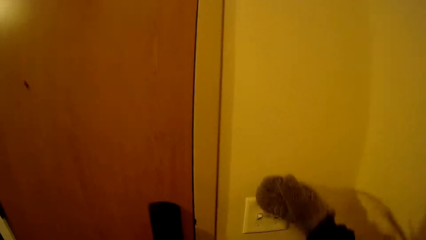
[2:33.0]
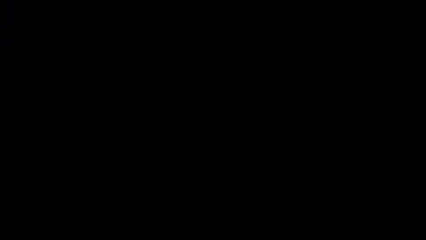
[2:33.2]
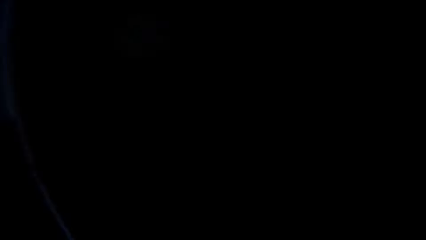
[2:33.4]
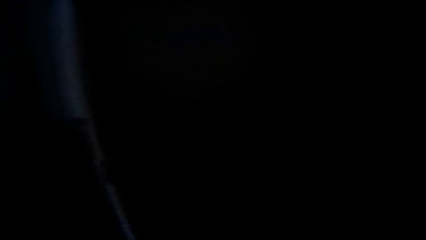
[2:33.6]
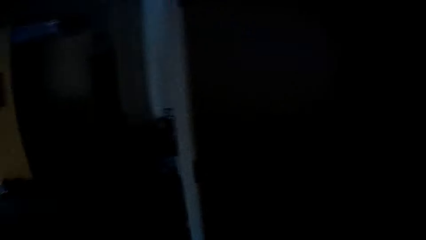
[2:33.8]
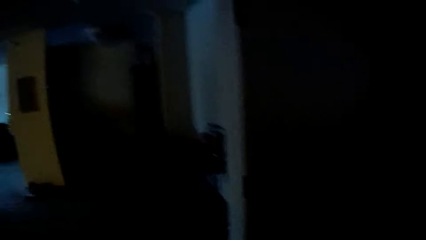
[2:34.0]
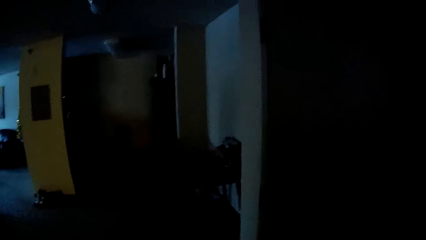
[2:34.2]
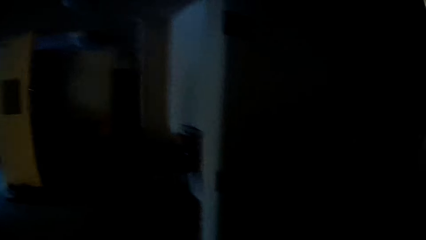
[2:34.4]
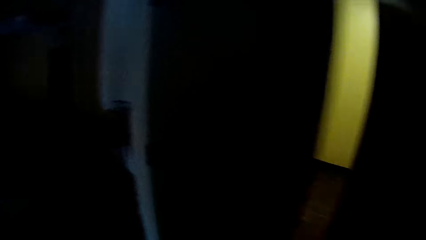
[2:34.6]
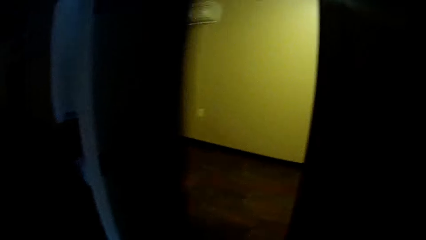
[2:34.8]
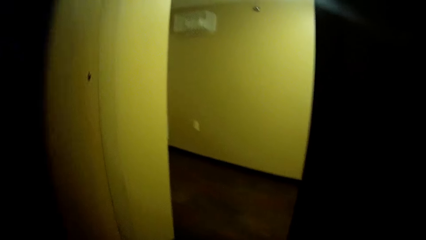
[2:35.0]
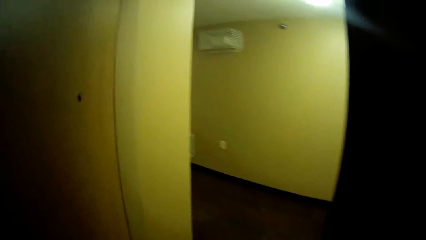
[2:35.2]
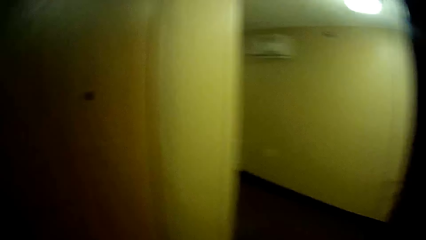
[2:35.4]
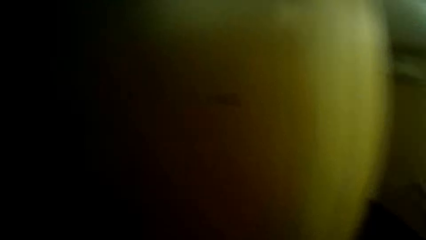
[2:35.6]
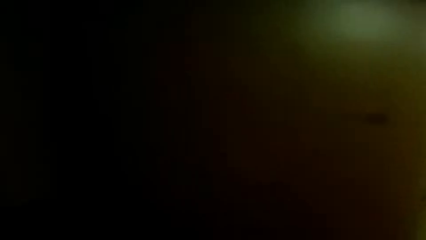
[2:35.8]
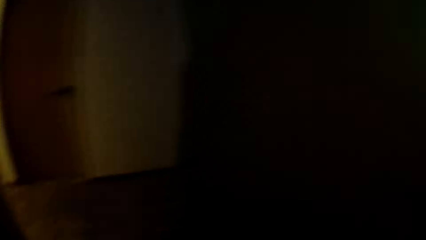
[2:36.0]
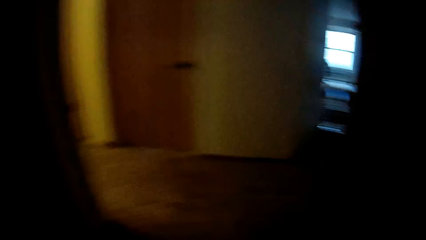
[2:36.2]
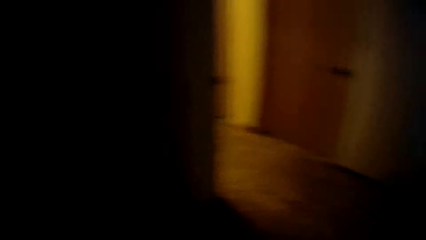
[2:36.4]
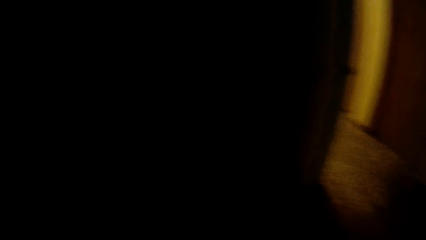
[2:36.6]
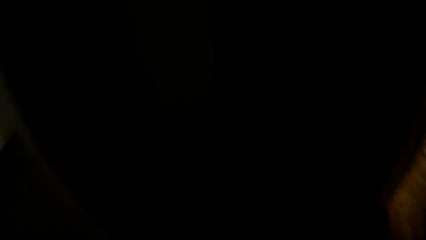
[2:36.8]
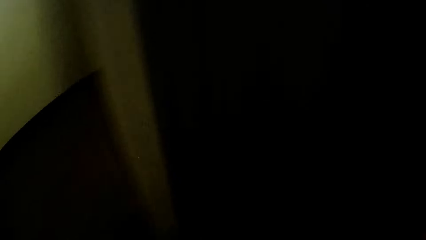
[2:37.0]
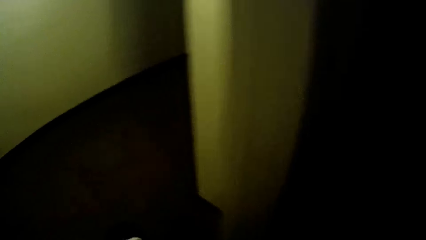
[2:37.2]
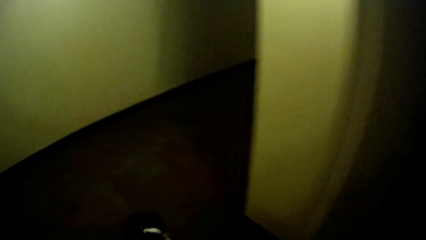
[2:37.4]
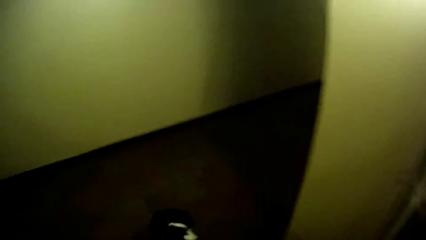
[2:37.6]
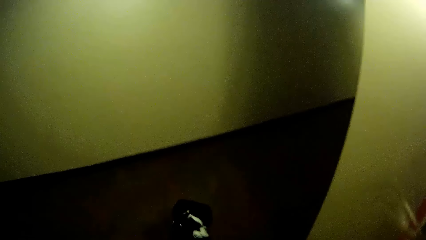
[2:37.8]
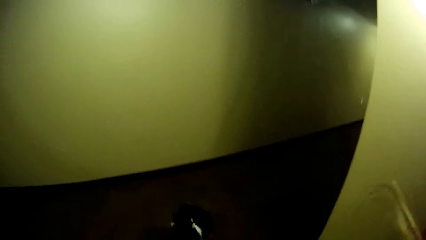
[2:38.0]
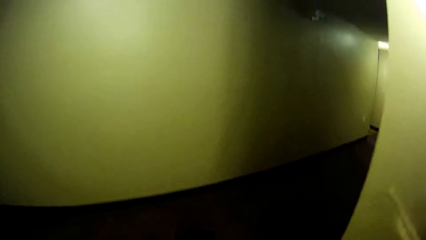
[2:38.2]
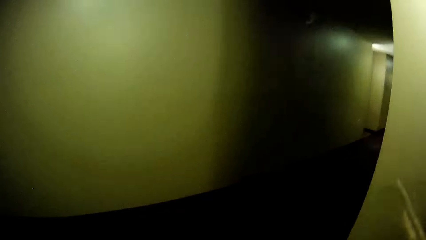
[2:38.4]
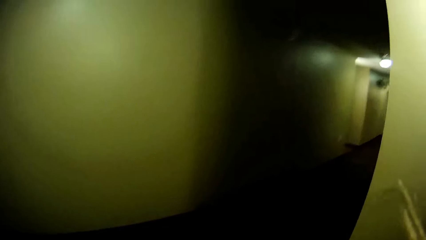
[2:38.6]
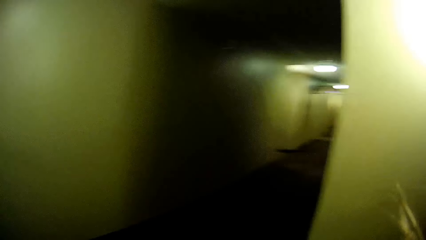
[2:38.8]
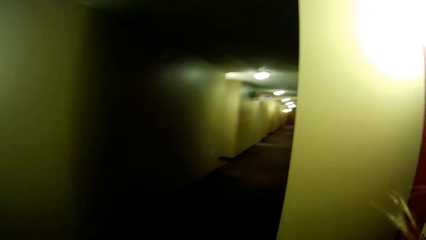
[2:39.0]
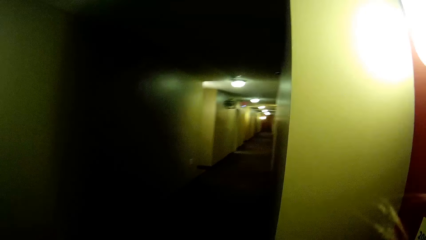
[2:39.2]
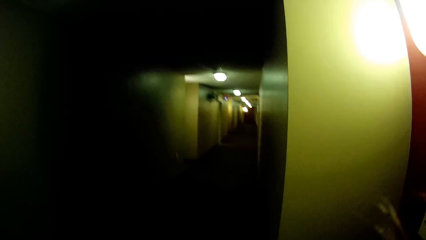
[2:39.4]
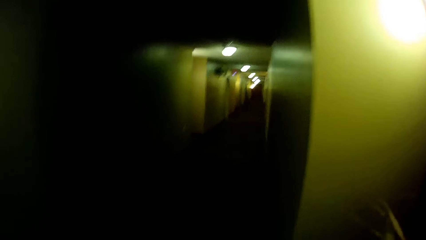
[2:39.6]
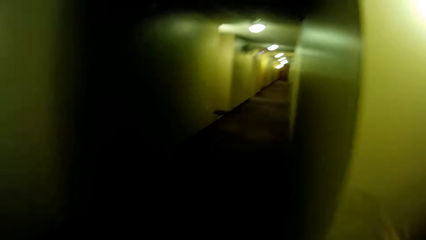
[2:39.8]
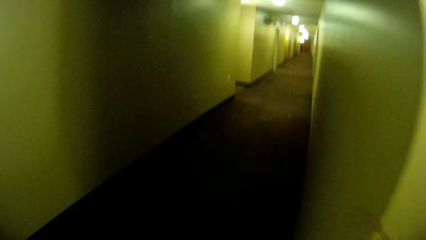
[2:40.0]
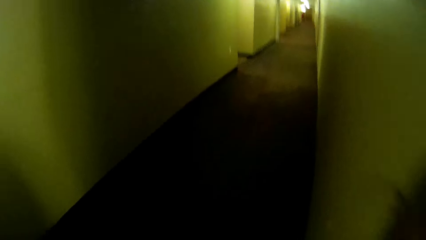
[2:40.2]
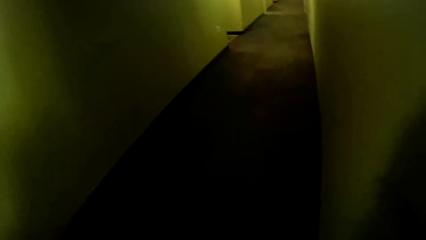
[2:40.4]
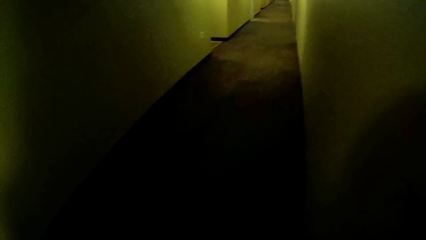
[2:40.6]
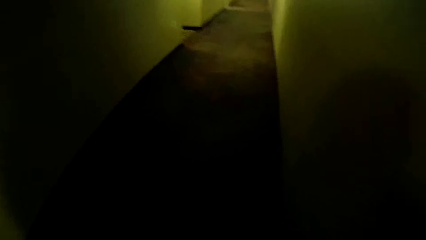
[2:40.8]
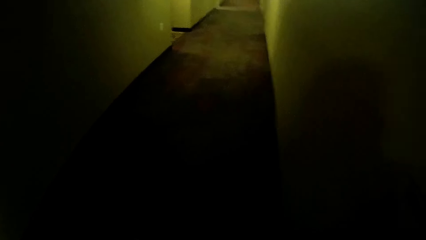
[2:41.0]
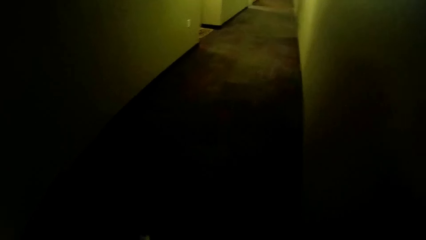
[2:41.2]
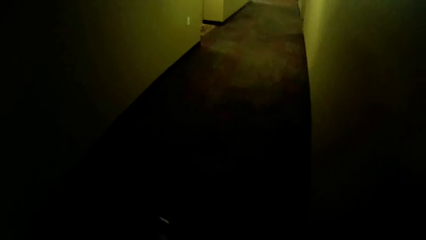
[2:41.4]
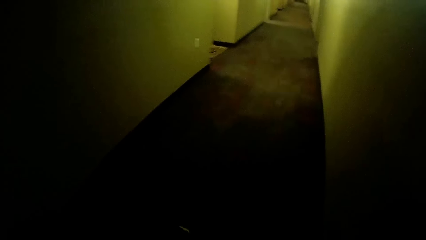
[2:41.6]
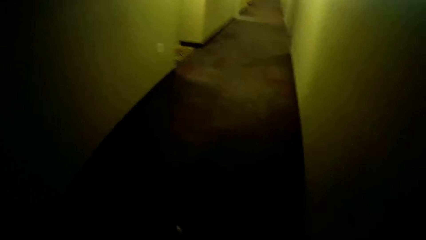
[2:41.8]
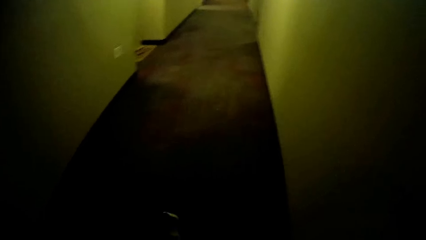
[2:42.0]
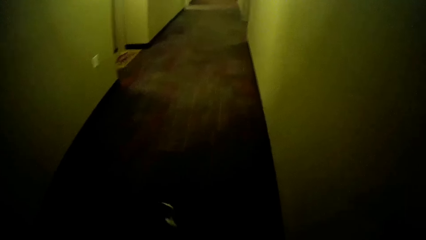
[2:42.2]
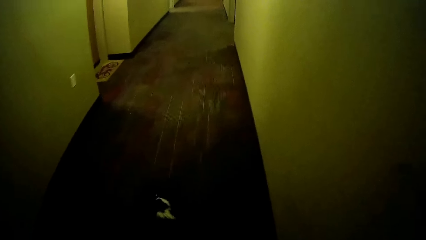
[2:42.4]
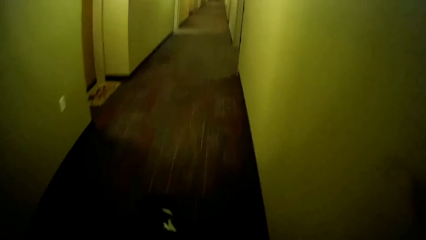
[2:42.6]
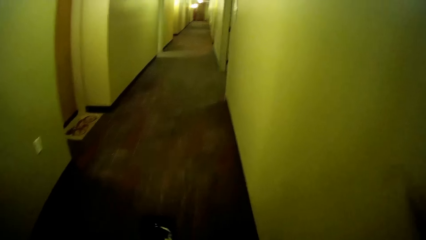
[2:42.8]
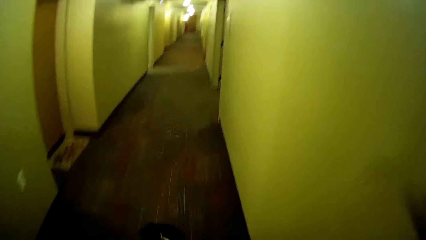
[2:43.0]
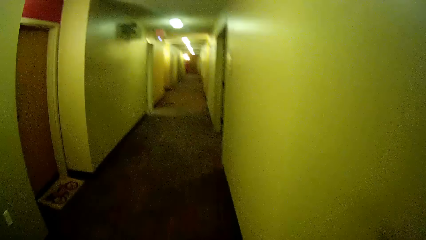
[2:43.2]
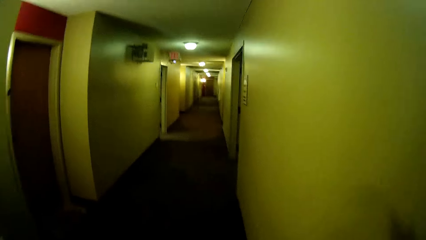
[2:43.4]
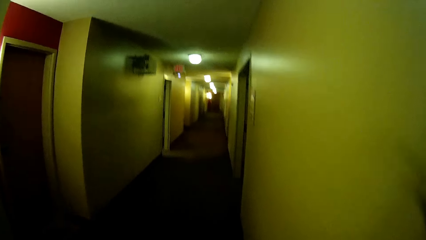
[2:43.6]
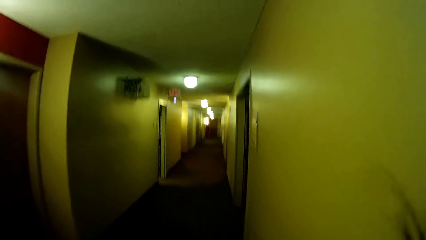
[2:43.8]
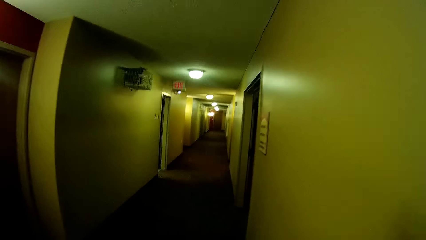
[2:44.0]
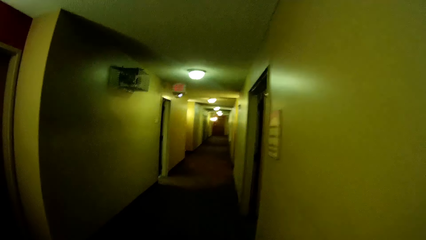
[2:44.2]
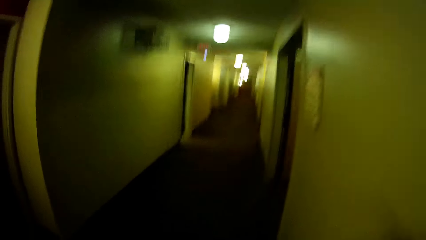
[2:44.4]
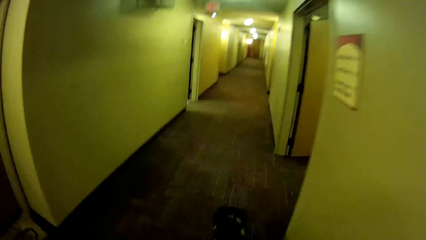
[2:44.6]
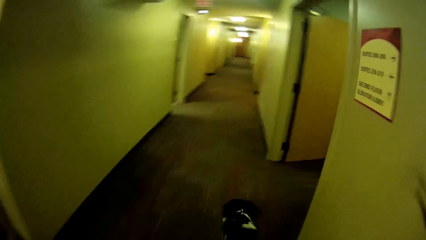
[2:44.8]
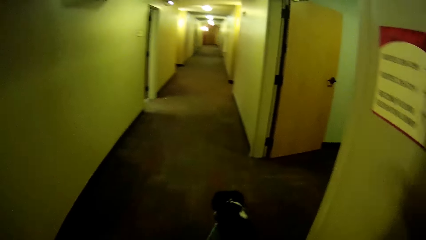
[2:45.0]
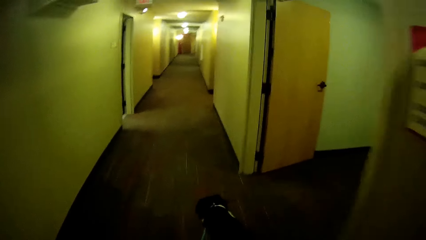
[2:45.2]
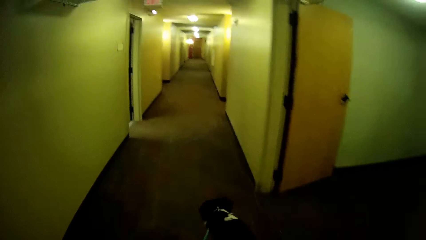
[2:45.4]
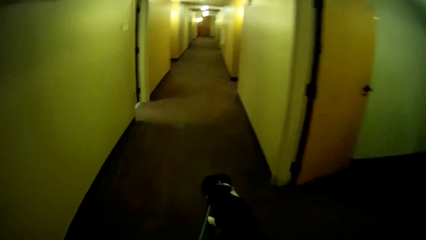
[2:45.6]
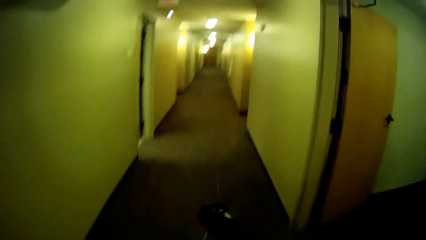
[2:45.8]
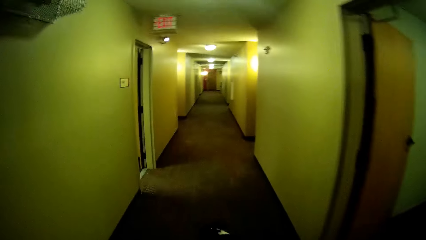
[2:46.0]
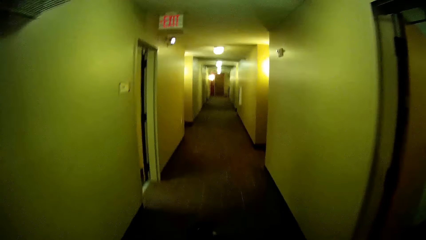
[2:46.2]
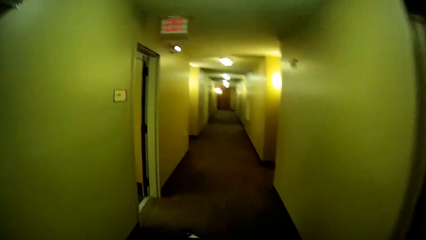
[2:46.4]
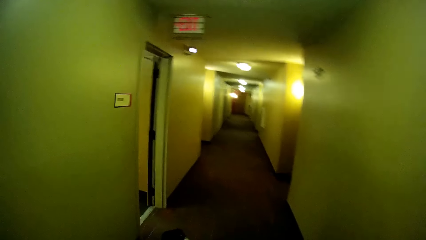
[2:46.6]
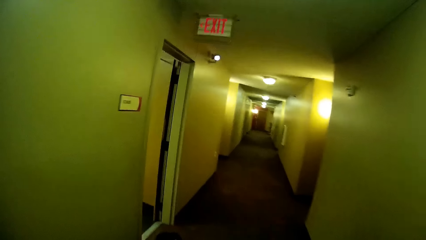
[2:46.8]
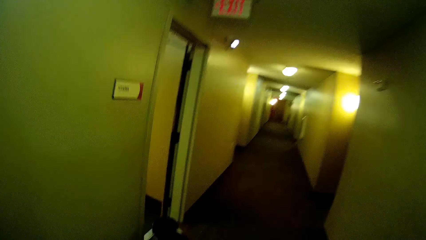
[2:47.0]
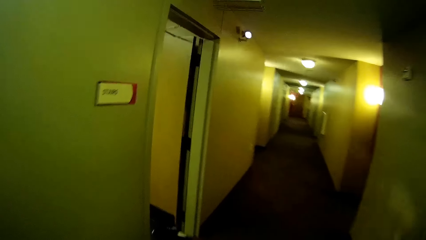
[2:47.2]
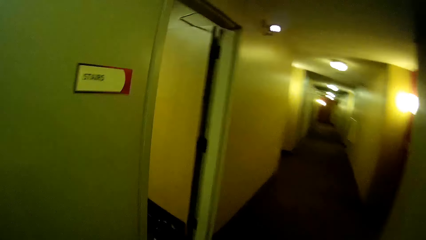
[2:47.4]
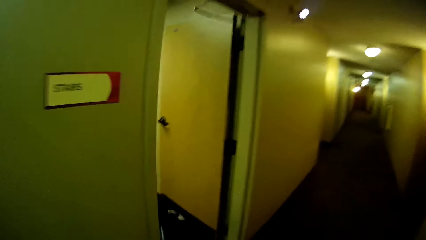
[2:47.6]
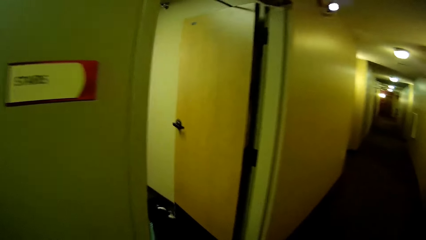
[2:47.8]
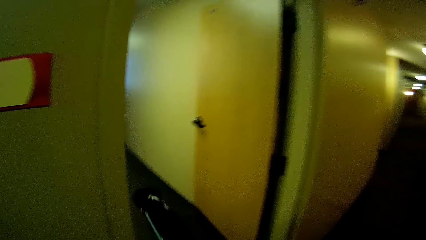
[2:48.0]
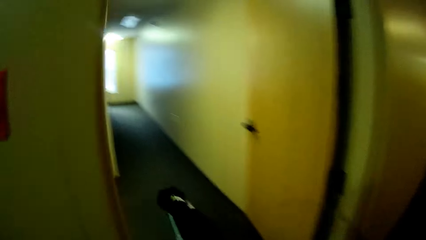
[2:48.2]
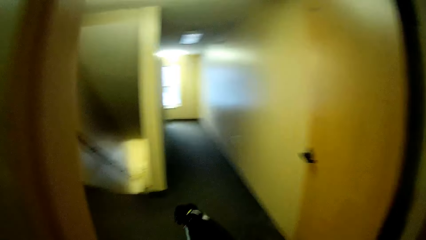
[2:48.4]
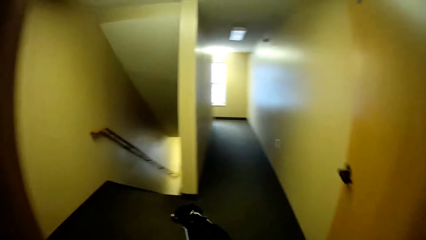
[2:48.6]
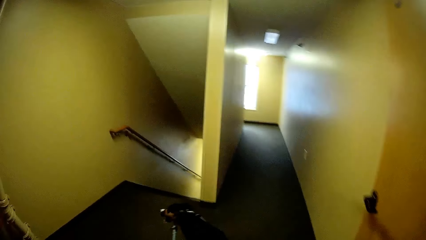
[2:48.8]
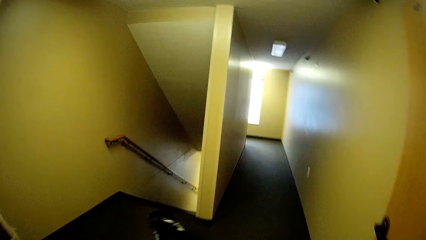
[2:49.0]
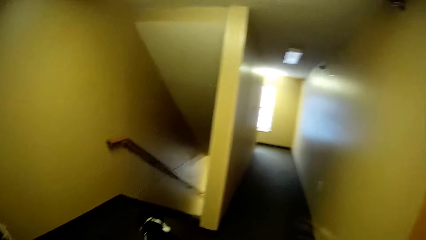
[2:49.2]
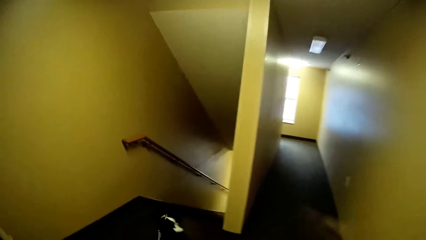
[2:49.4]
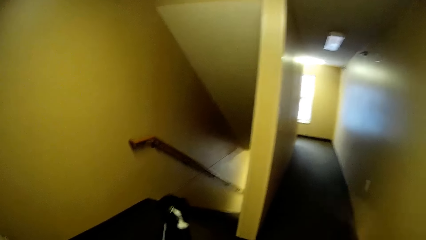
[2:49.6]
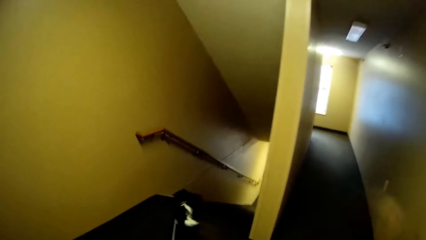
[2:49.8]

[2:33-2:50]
The camera wearer turns off the lights. They walk on the hallway. They open the door. They walk on the corridor.
